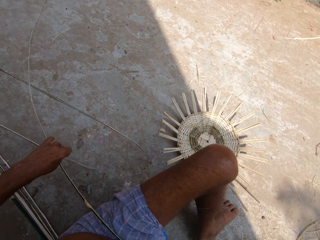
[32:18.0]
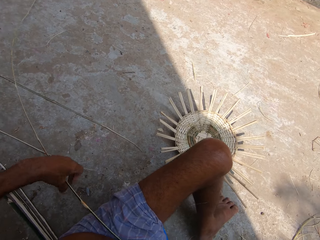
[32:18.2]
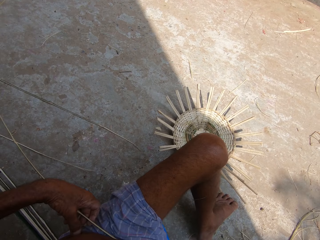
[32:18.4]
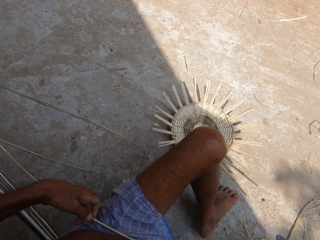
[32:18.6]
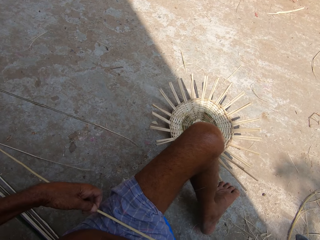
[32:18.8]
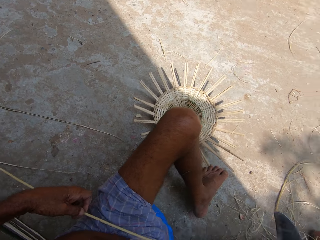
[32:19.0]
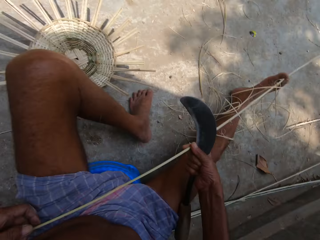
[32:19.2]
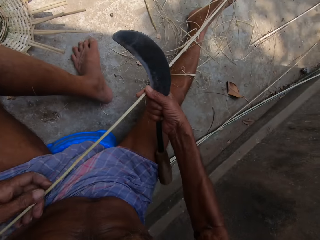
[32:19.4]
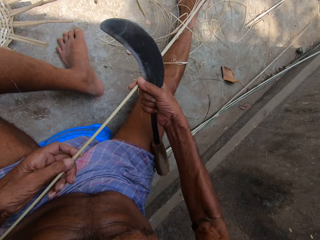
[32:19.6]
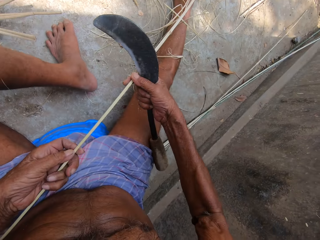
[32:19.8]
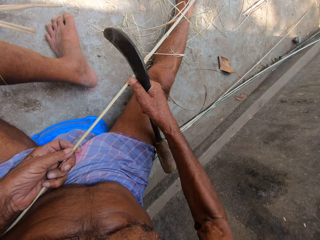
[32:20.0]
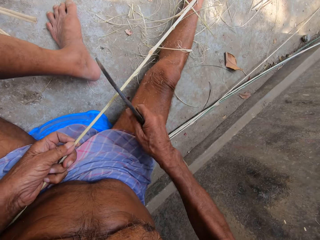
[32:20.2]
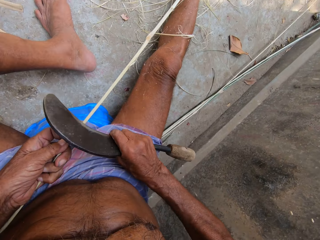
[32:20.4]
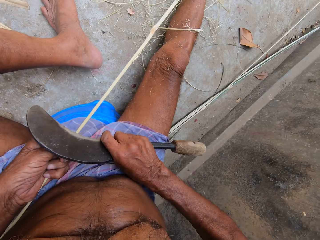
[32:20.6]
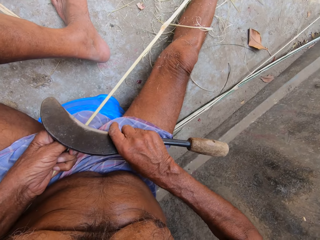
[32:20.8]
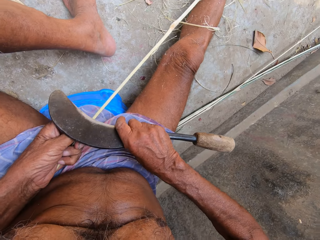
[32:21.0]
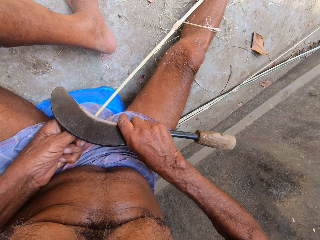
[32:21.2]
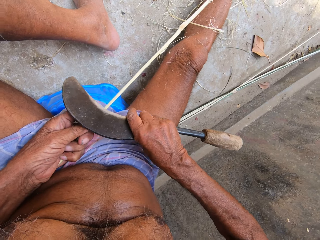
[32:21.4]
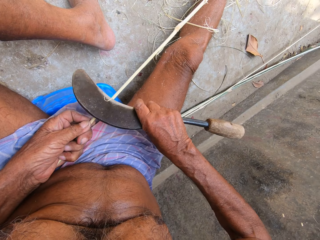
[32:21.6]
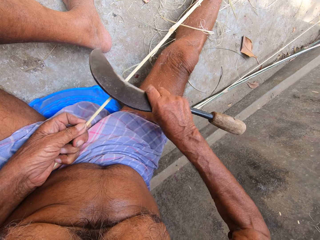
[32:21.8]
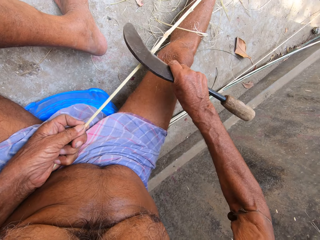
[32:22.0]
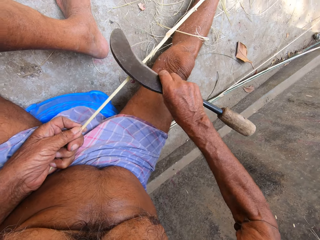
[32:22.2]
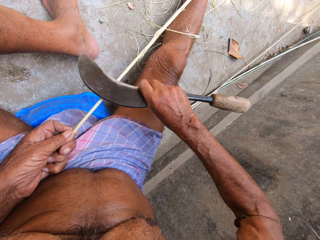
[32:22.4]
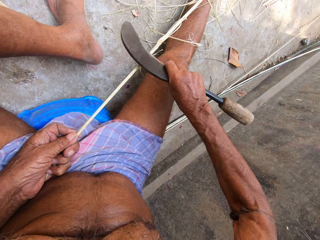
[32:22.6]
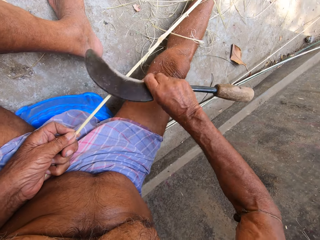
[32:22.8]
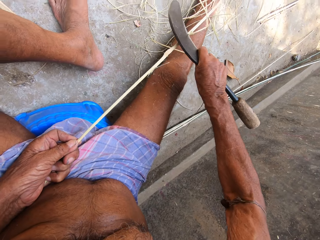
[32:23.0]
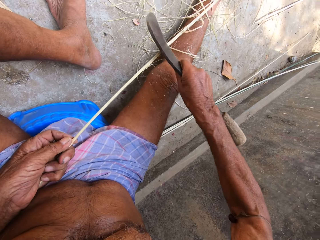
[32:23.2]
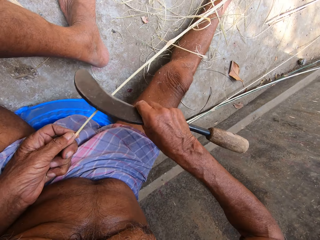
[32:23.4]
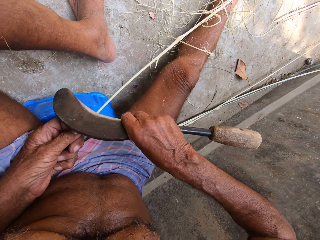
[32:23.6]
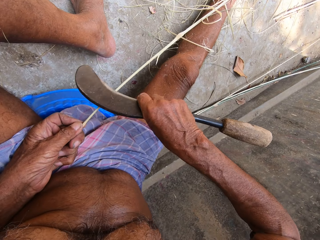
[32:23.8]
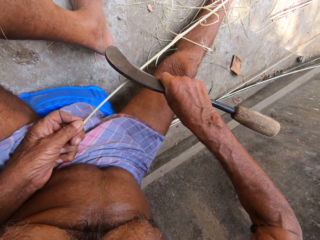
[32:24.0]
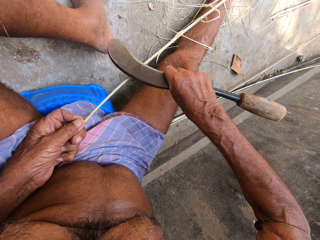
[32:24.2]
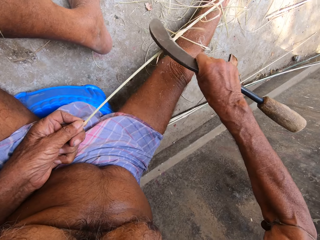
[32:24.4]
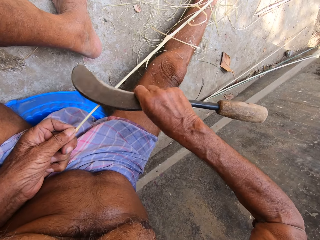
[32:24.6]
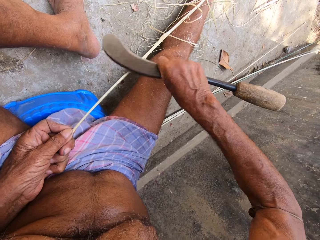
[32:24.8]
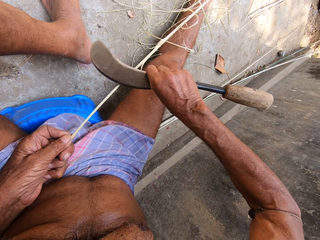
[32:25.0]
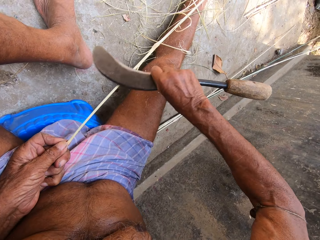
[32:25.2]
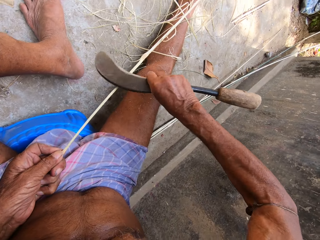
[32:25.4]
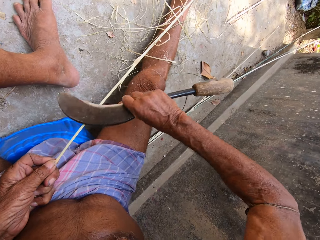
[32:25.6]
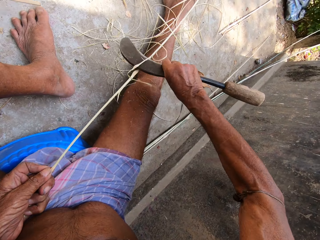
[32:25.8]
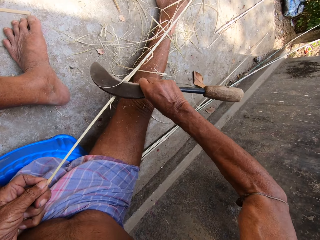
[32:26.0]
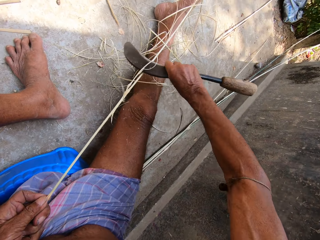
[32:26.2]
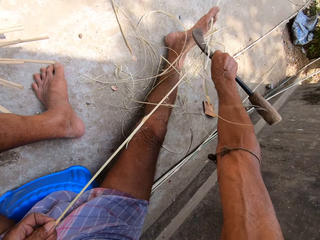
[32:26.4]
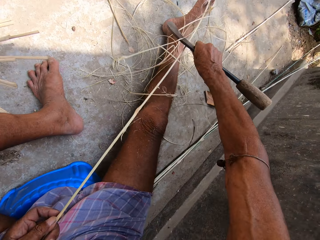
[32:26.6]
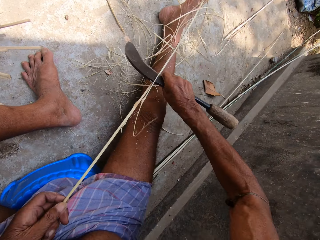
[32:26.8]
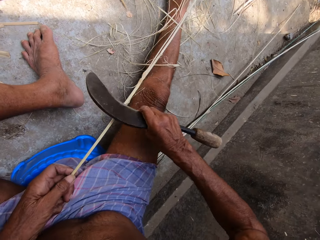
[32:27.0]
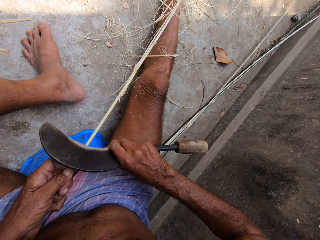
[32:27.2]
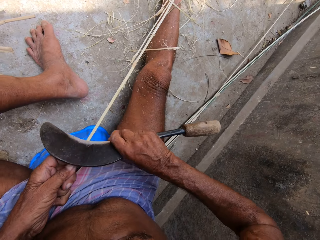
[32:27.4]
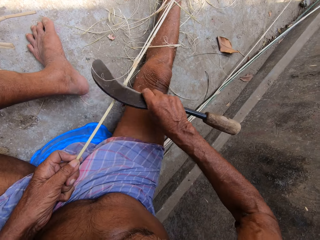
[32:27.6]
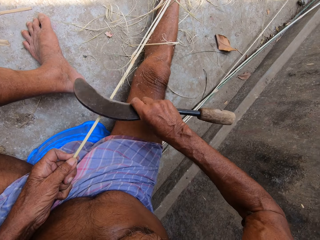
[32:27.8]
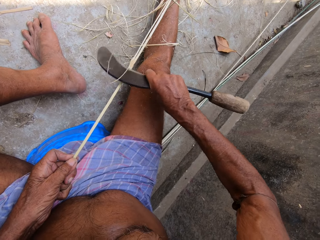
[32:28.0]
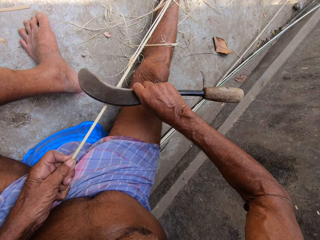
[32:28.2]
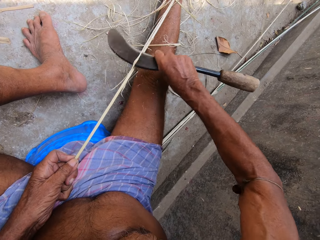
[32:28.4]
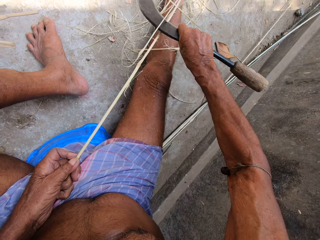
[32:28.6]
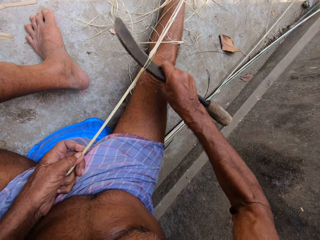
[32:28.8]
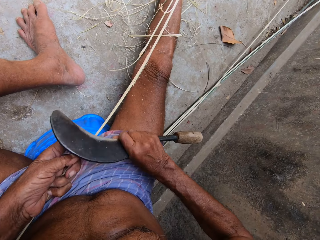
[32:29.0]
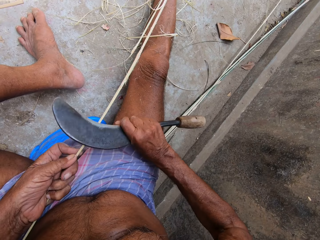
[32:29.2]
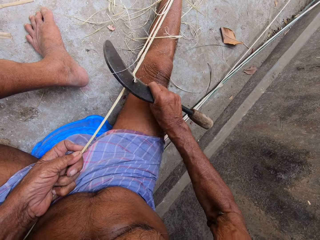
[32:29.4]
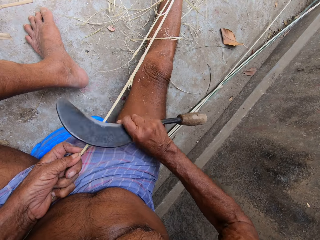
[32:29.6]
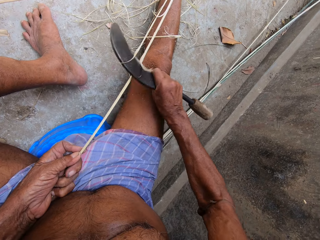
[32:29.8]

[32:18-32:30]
The camera wearer scrapes the bamboo stick with the knife in his right hand. He peels the stick.

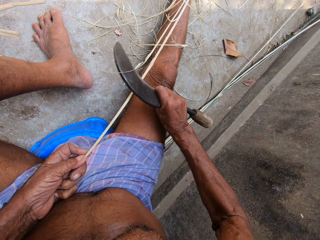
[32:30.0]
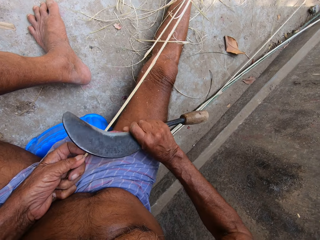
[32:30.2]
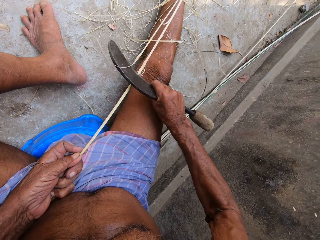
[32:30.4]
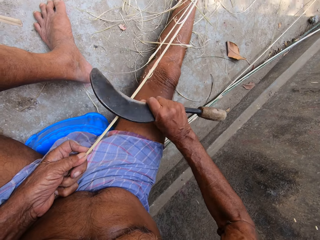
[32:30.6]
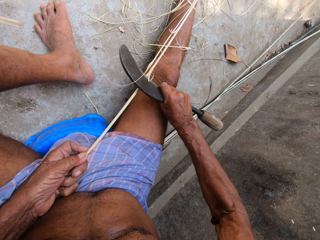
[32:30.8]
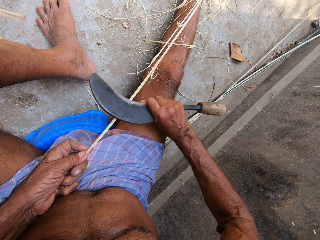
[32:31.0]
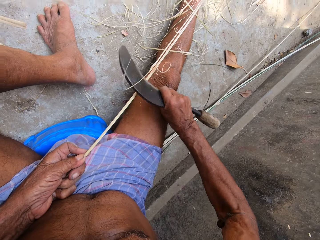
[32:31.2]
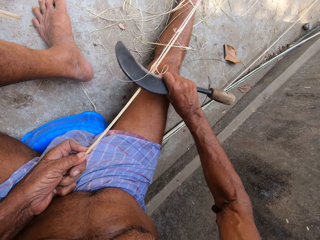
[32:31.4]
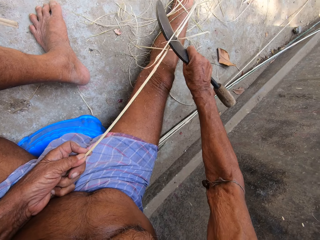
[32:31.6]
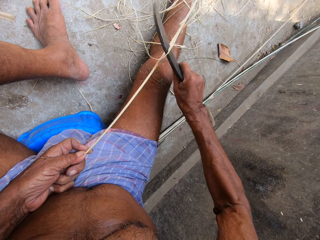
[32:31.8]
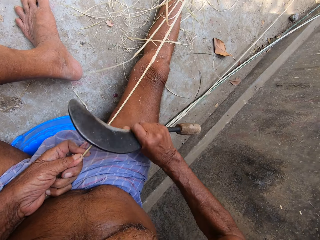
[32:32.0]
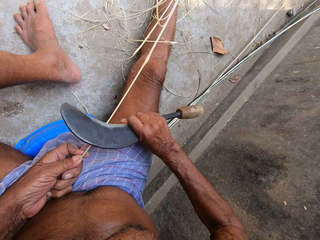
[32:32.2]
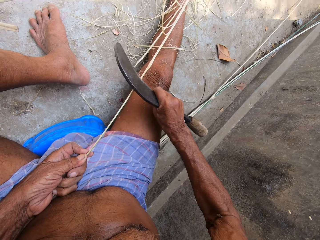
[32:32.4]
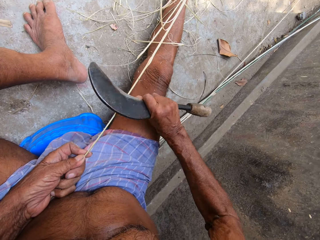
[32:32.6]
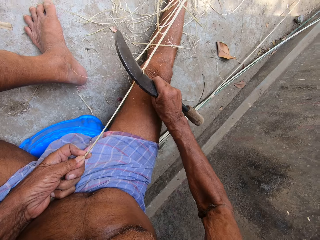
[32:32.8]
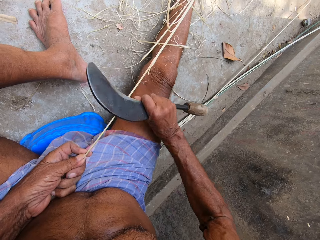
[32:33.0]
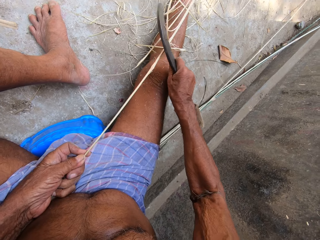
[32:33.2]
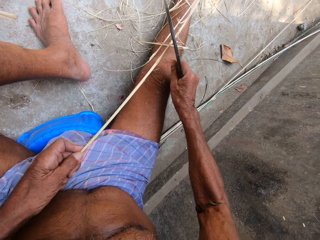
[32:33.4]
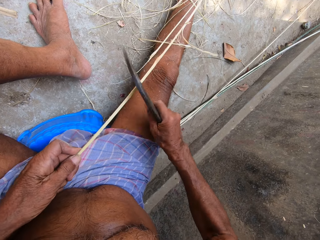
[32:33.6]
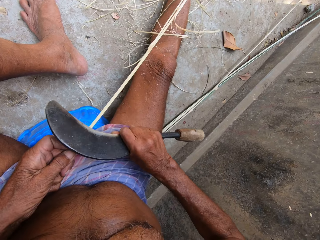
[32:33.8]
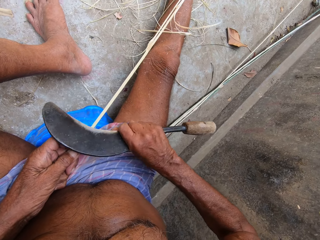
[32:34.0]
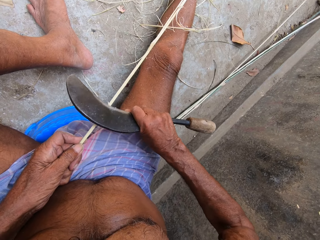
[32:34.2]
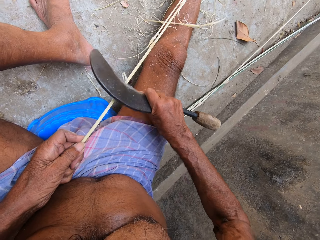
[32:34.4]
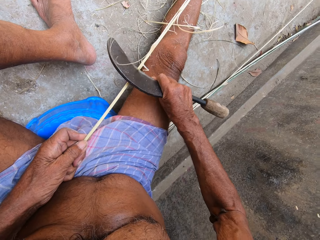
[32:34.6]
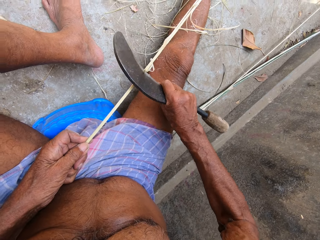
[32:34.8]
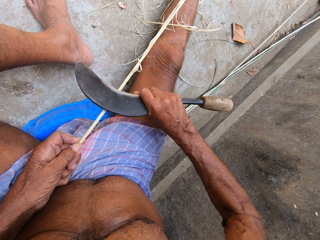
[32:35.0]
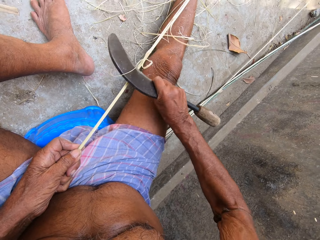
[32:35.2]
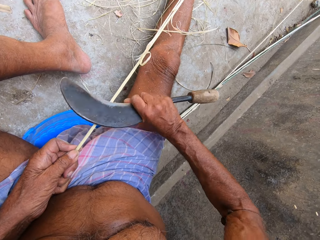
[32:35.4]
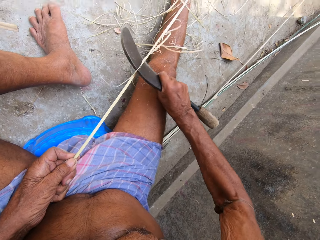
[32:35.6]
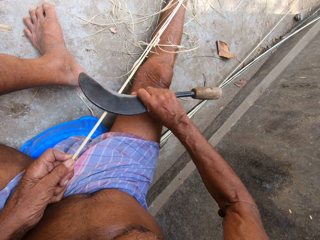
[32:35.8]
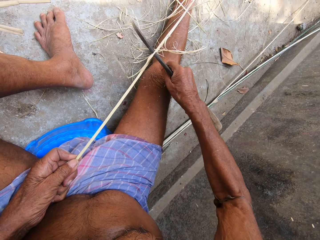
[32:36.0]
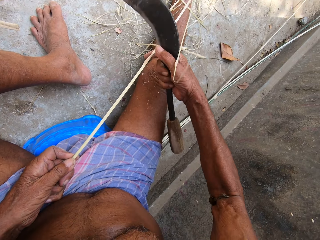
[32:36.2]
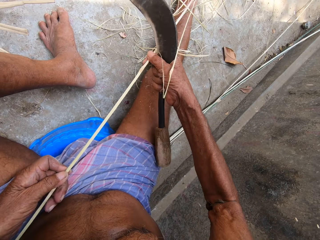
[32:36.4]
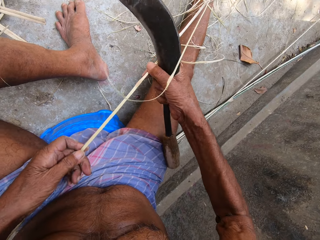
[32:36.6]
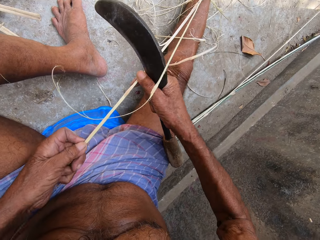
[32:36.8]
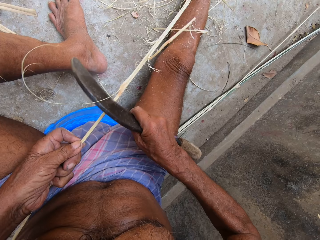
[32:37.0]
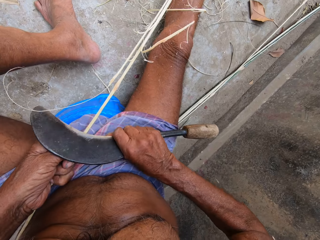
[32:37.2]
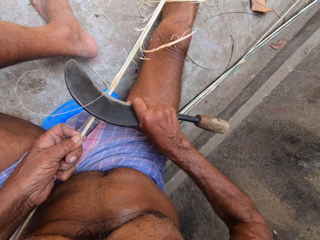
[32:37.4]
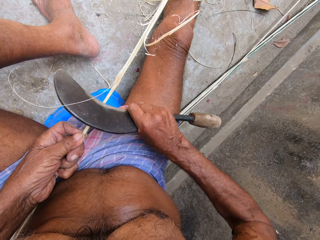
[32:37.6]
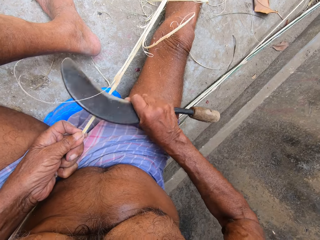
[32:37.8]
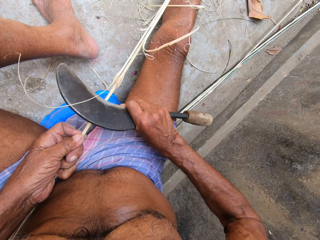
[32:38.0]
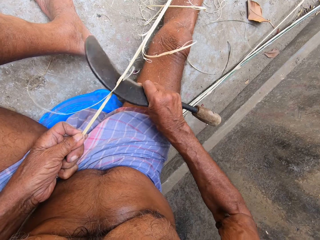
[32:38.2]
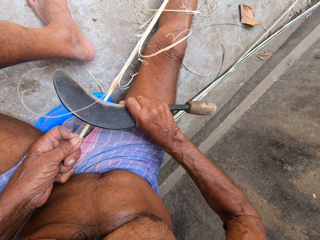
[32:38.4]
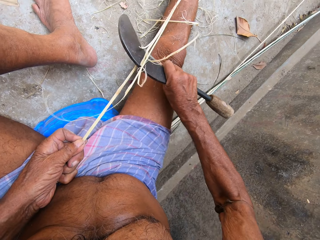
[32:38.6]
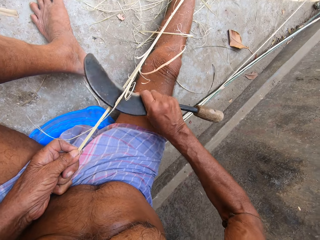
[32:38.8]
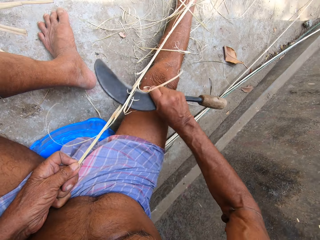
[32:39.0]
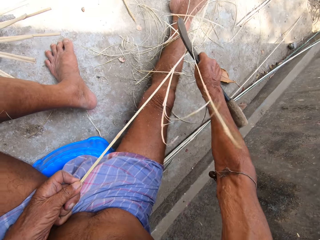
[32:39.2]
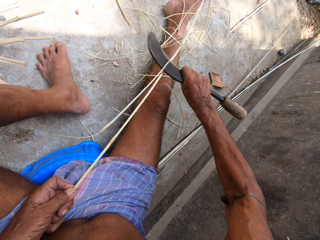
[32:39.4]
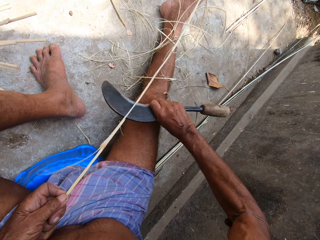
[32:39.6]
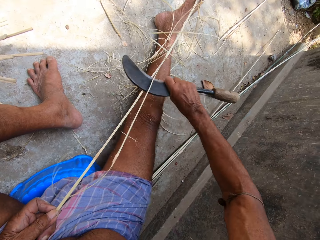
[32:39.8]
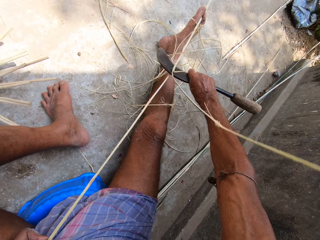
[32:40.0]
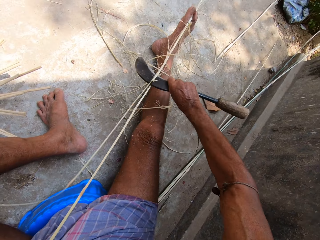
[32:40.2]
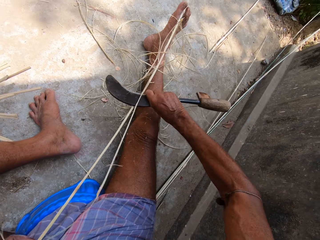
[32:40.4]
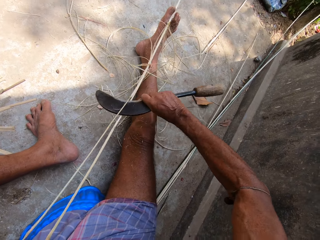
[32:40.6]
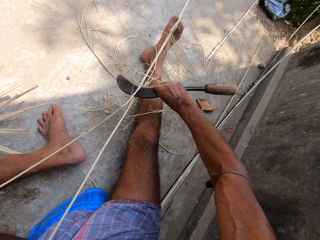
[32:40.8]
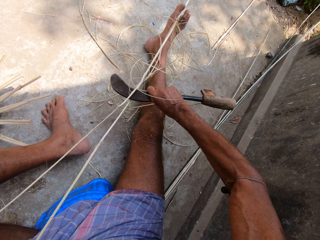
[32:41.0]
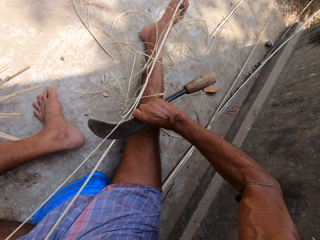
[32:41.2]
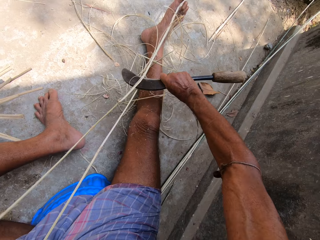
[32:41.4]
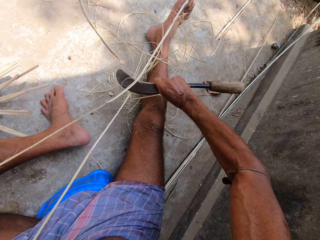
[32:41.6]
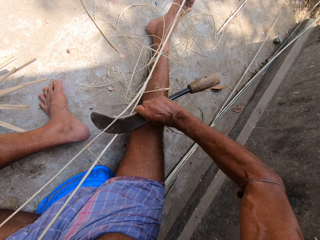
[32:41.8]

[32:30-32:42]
The camera wearer adjusts the bamboo sticks with both hands. He scrapes the bamboo stick with the knife in his right hand.
